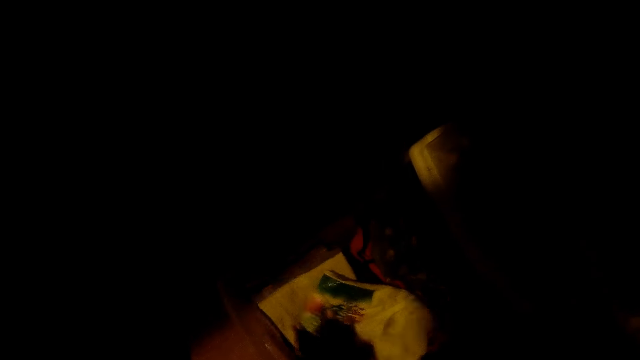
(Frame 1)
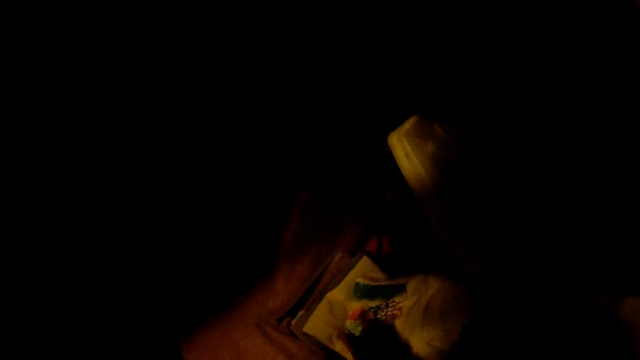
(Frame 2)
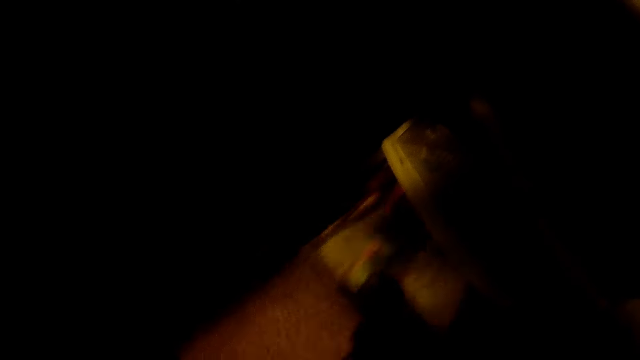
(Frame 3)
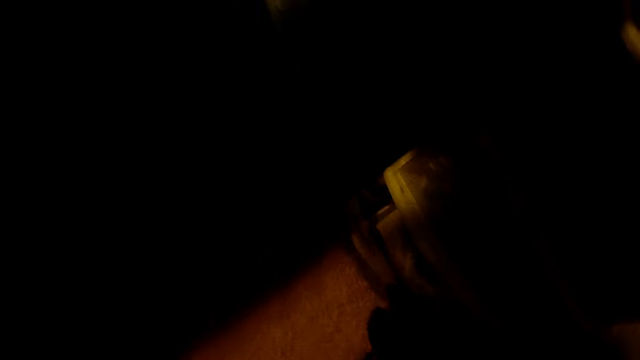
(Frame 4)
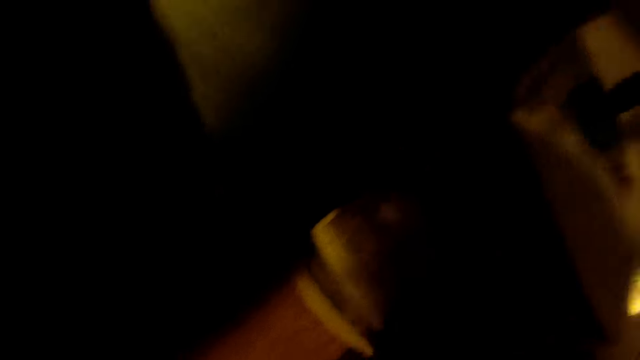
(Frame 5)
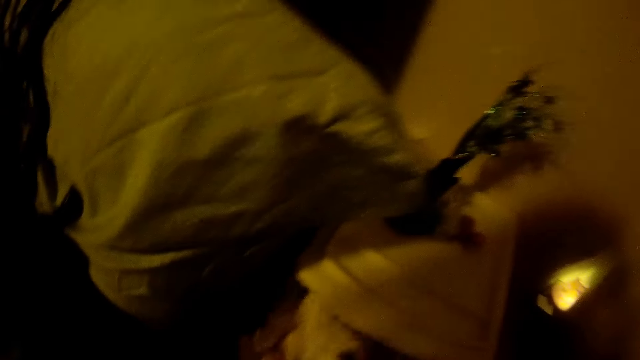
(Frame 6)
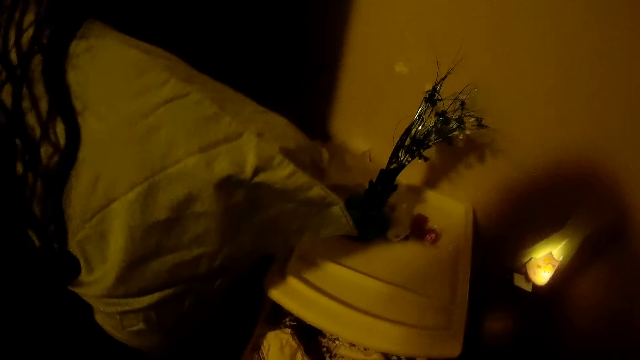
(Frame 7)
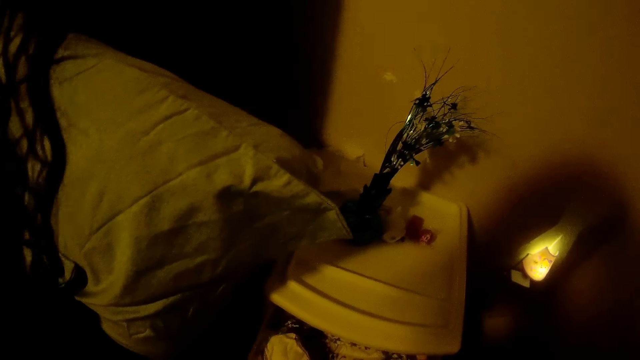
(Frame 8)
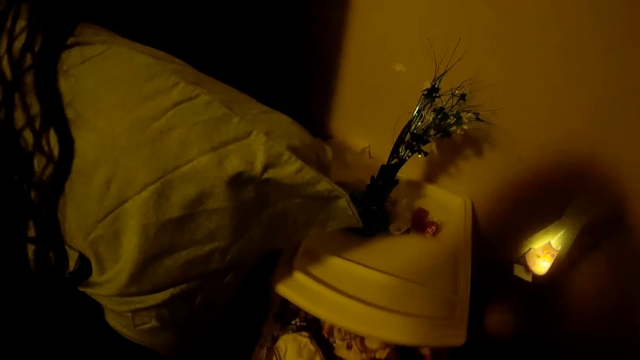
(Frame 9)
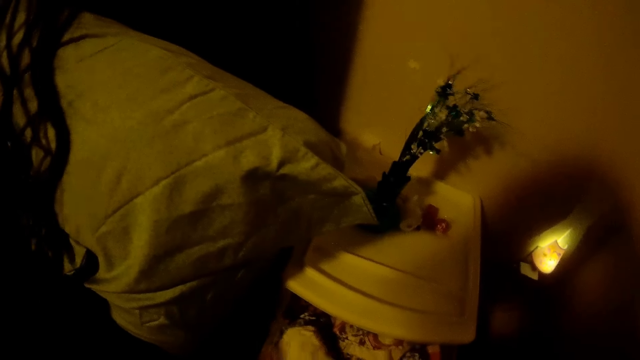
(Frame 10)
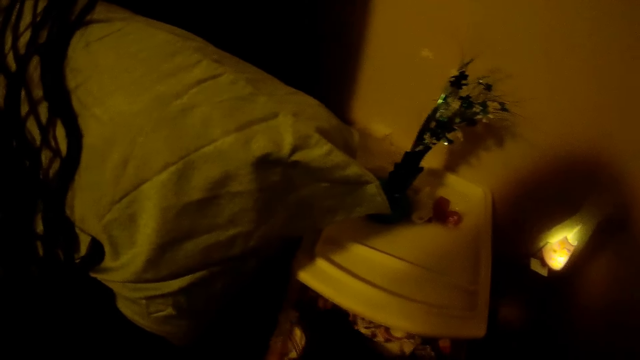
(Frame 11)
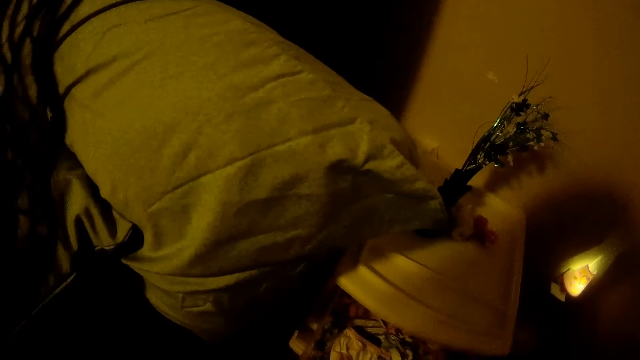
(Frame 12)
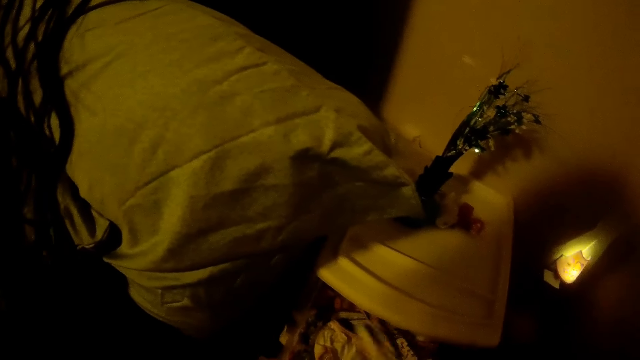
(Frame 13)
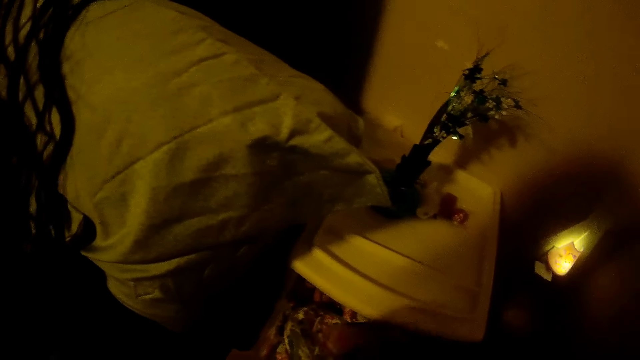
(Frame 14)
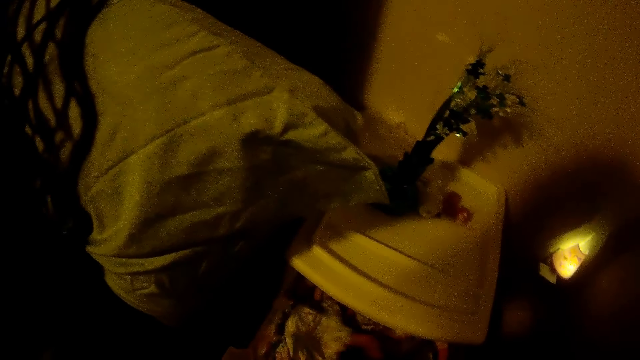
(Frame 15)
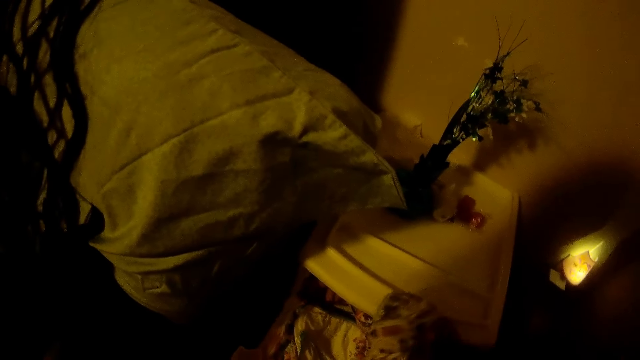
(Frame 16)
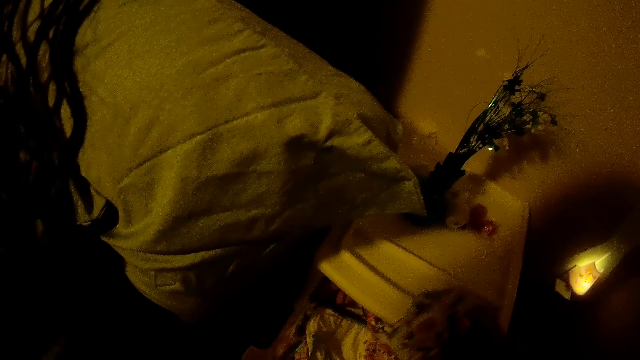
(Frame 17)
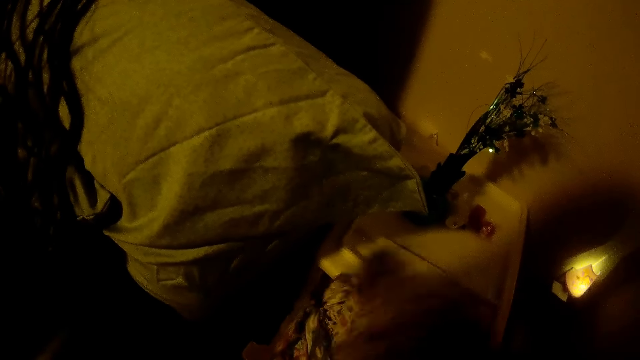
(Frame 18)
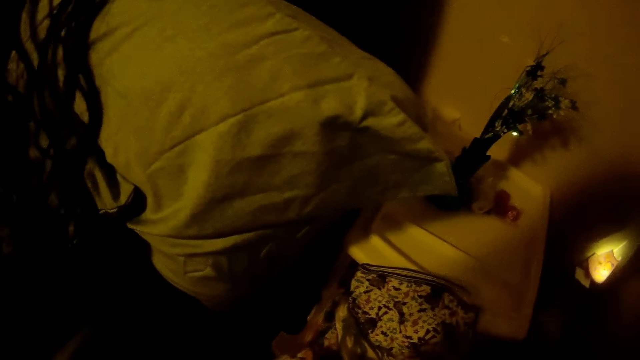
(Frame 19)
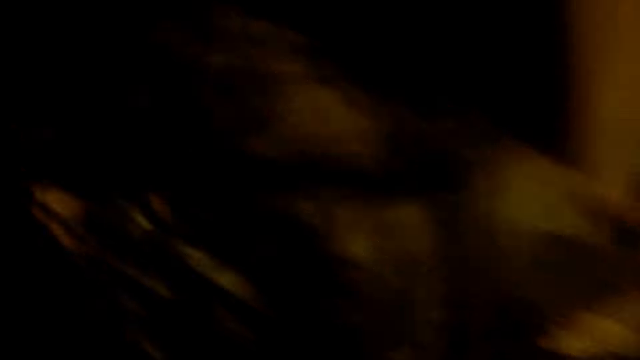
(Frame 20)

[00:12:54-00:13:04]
The camera wearer closes the drawer with her right hand. She searches for a cloth in the drawer with her right hand.

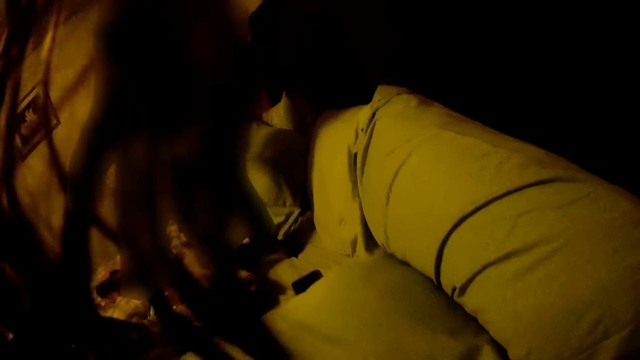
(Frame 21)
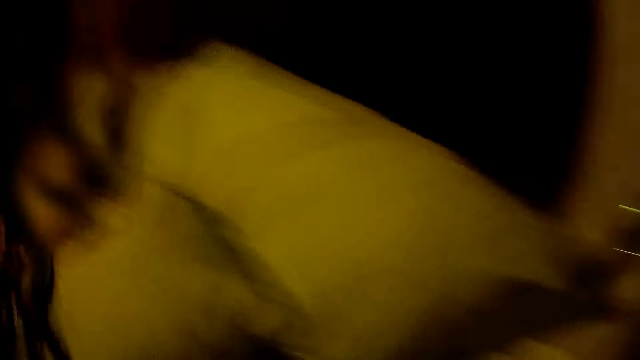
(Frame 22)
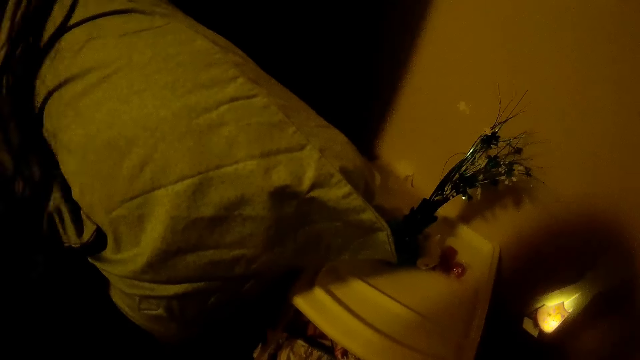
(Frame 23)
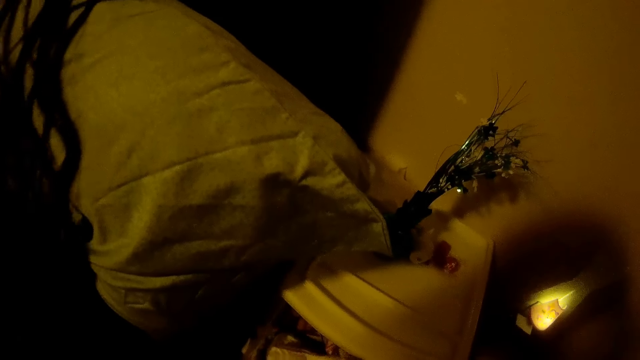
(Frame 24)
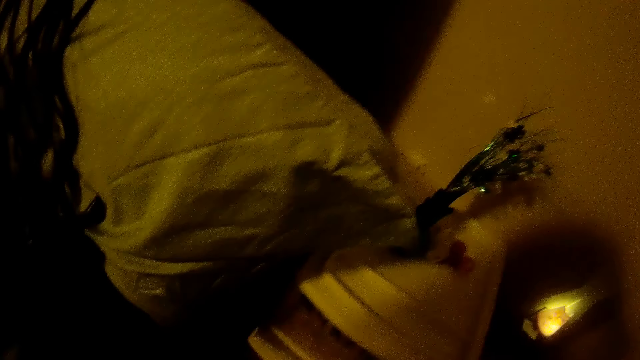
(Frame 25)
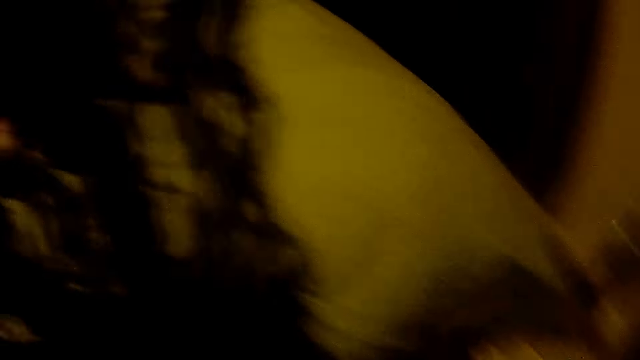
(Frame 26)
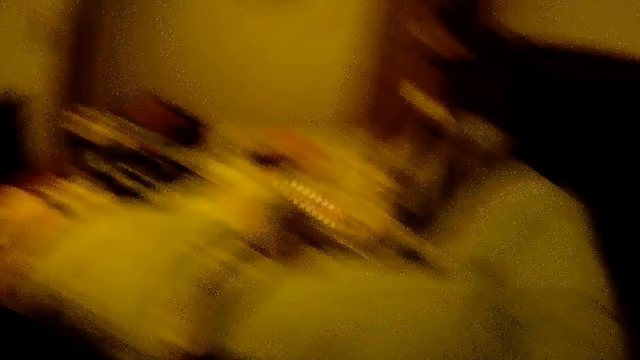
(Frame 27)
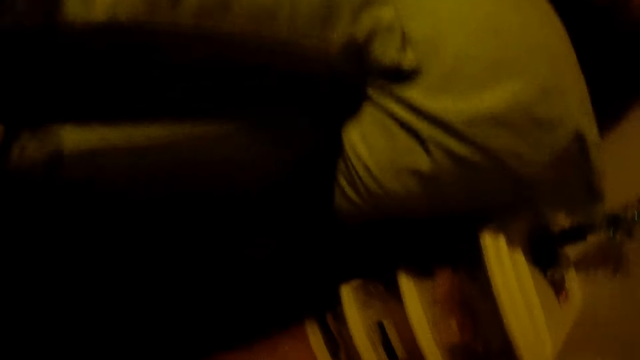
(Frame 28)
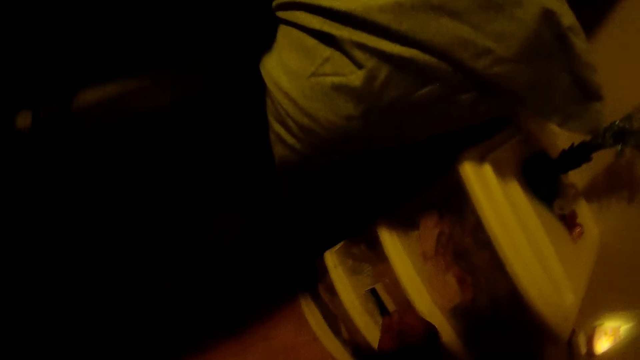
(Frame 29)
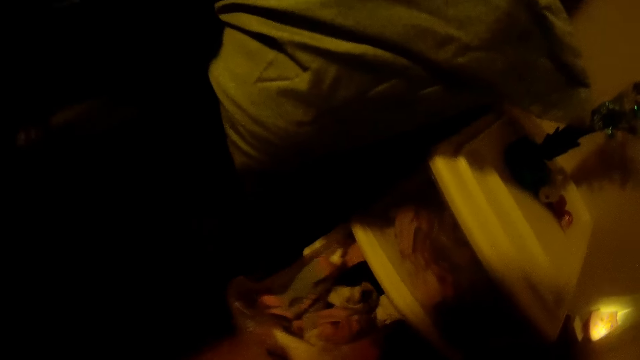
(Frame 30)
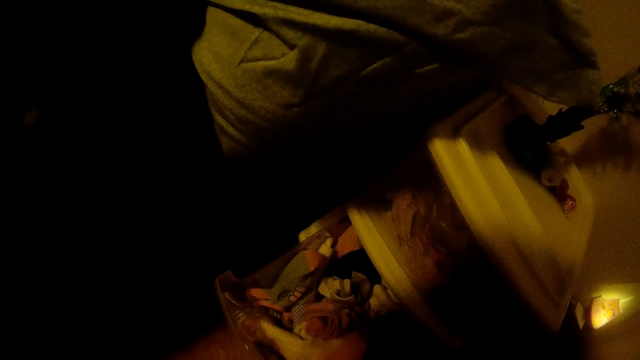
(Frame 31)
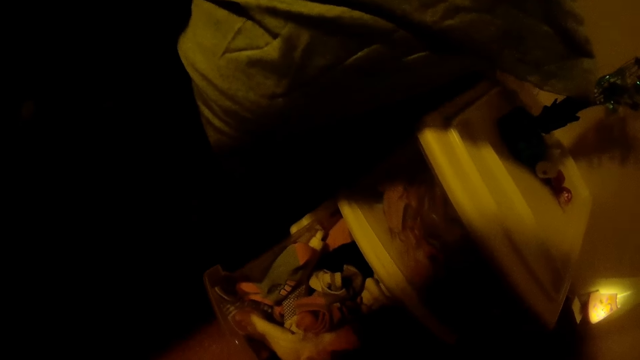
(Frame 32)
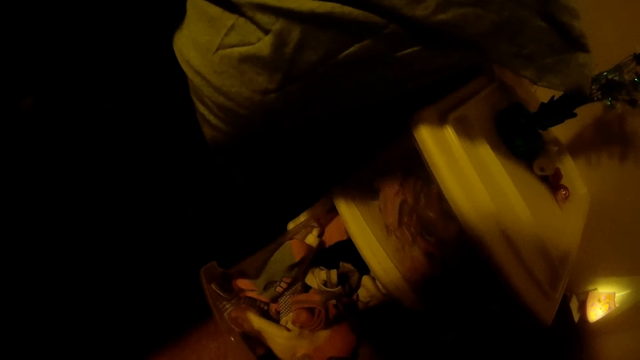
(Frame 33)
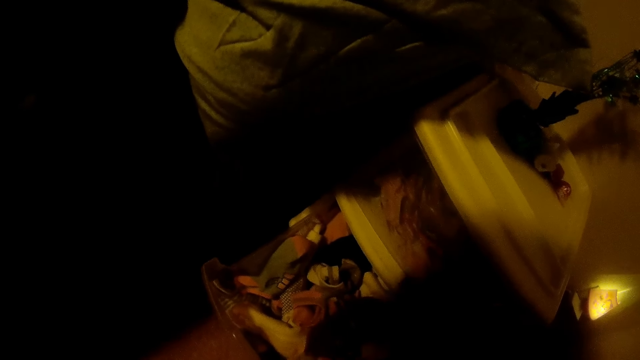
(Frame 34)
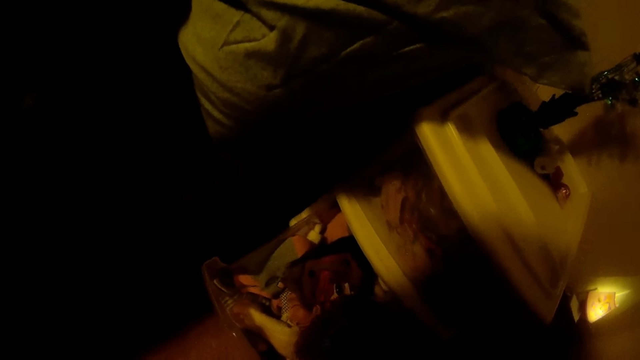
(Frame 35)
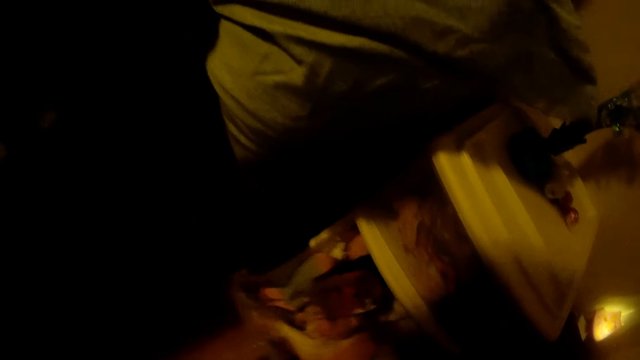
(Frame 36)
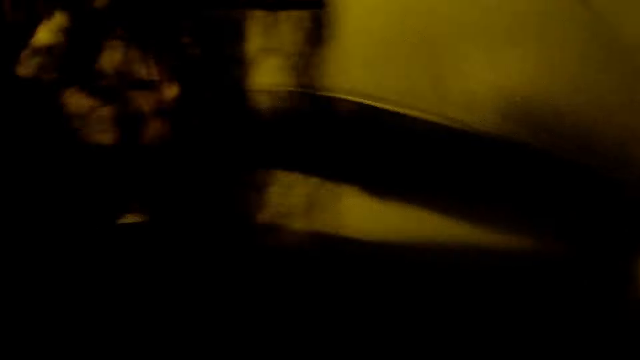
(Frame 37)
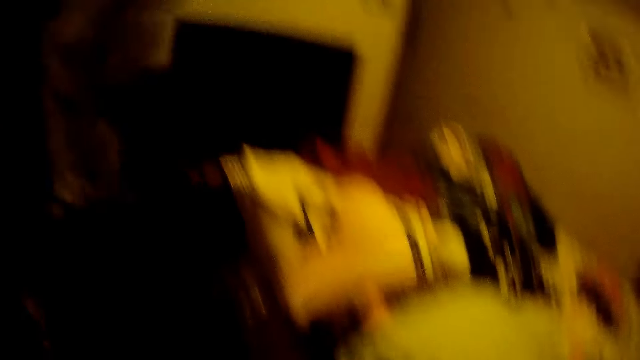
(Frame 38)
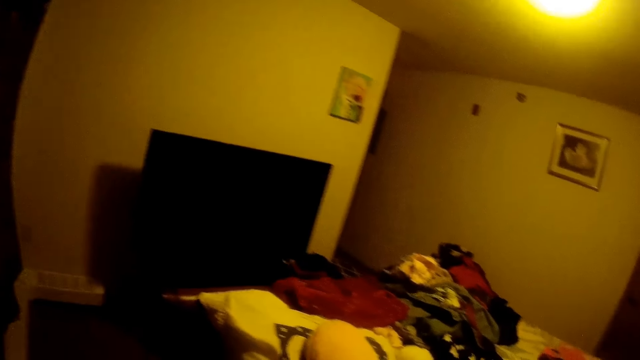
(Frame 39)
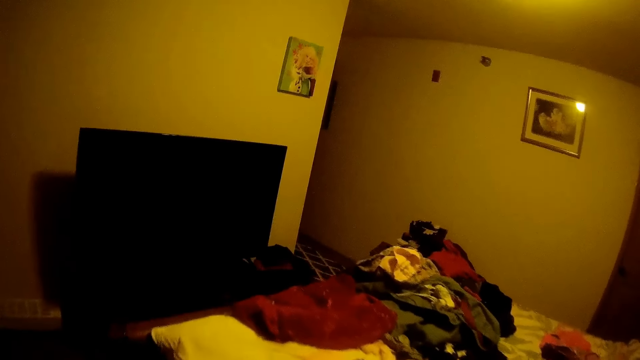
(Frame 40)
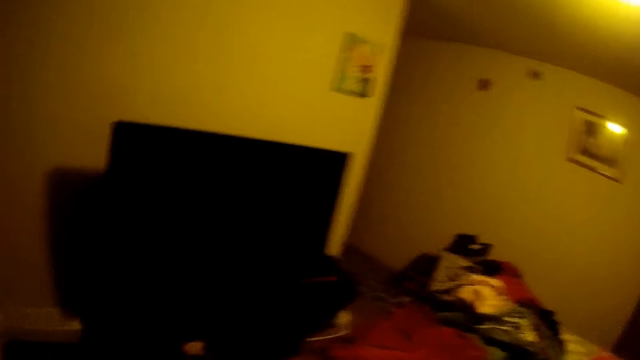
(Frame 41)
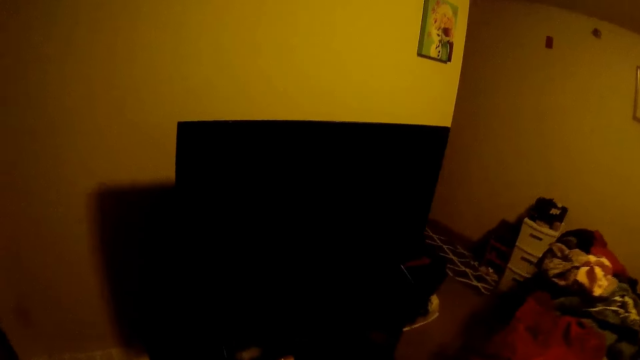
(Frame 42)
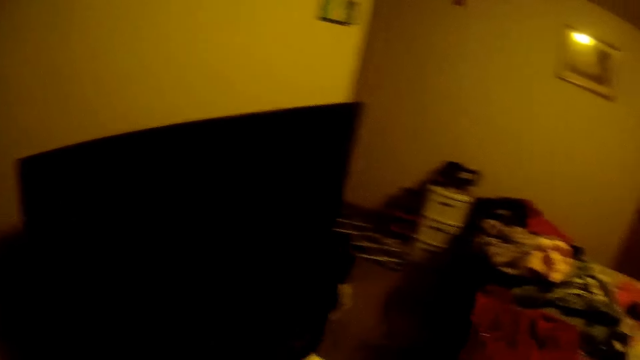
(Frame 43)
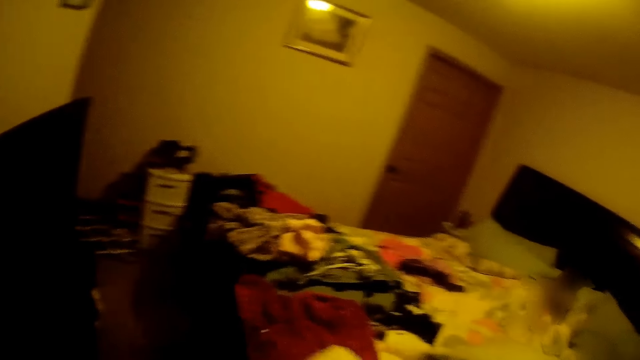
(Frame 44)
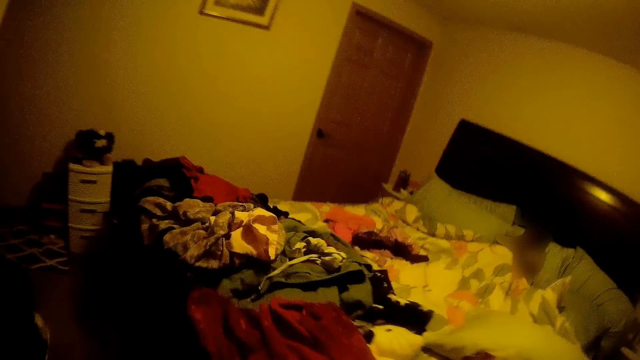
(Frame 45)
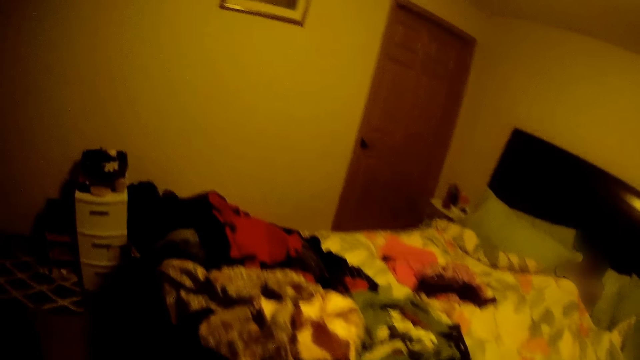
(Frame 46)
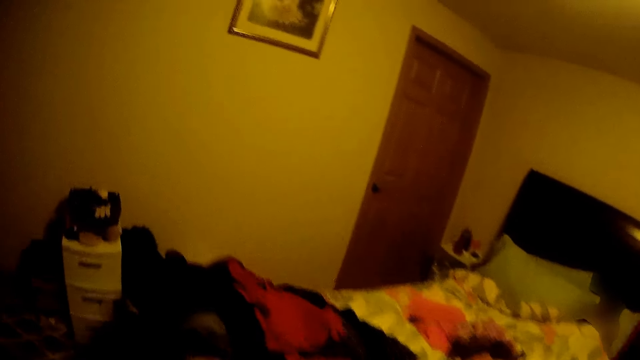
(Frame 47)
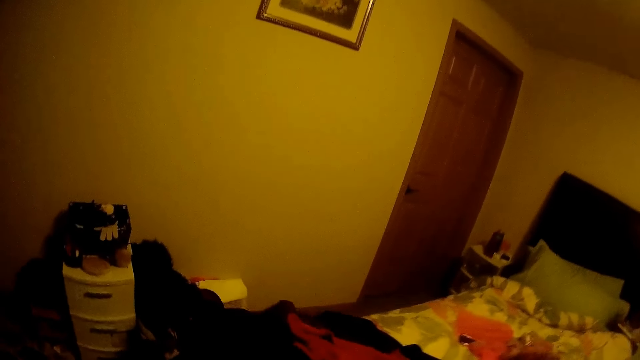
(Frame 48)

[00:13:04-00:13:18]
The camera wearer opens the drawer with her right hand. She searches for a cloth in the drawer with her right hand. She closes the drawer with her right hand. She walks around.
